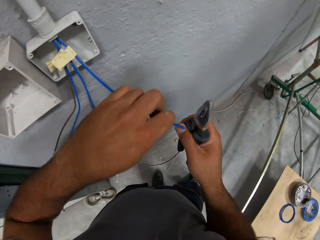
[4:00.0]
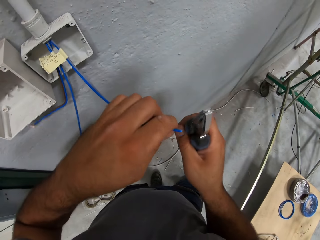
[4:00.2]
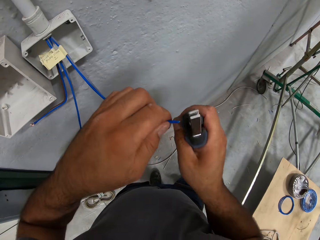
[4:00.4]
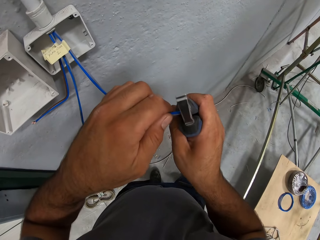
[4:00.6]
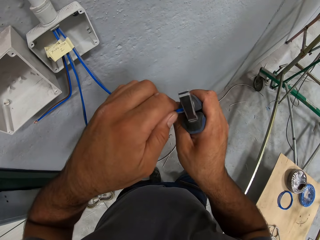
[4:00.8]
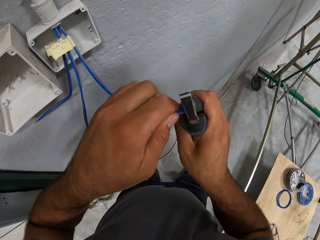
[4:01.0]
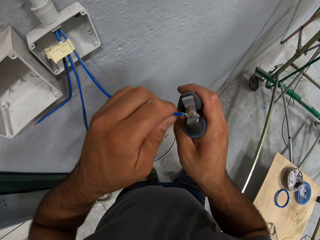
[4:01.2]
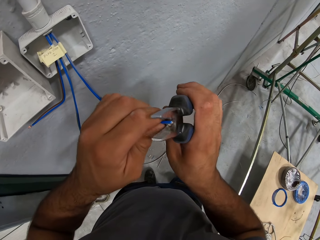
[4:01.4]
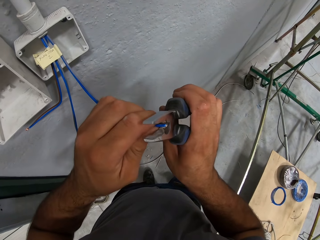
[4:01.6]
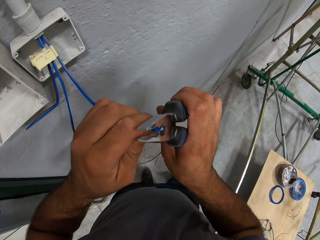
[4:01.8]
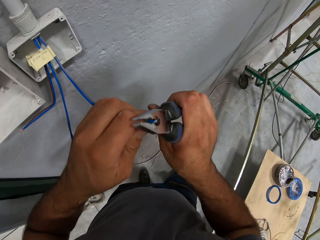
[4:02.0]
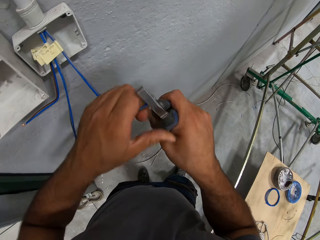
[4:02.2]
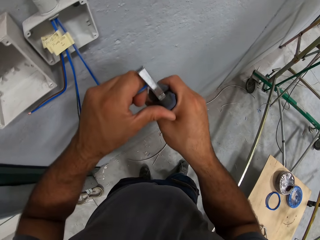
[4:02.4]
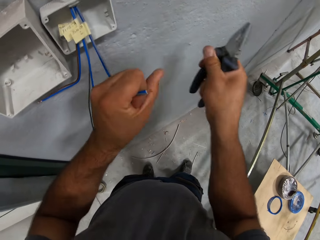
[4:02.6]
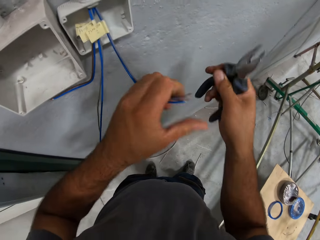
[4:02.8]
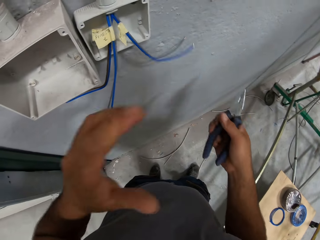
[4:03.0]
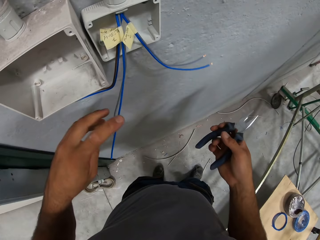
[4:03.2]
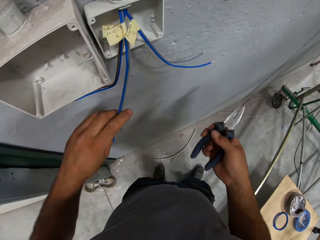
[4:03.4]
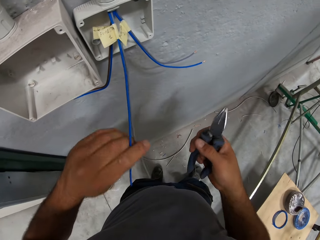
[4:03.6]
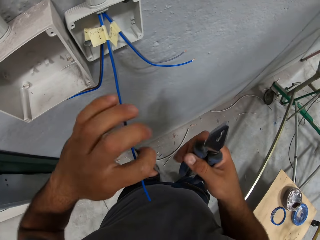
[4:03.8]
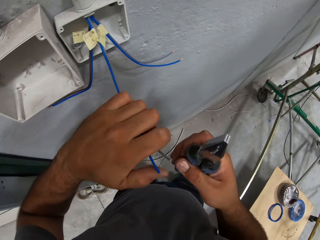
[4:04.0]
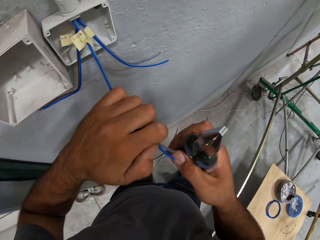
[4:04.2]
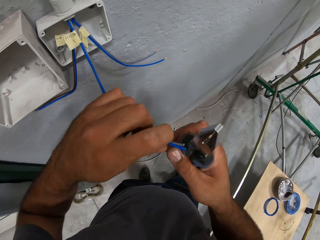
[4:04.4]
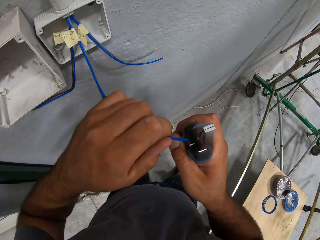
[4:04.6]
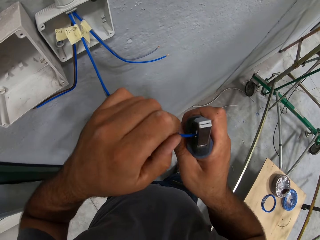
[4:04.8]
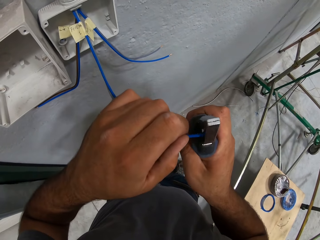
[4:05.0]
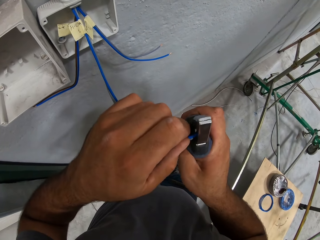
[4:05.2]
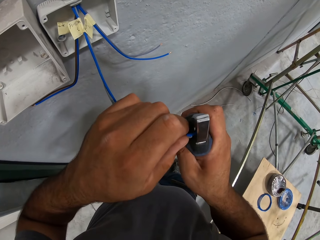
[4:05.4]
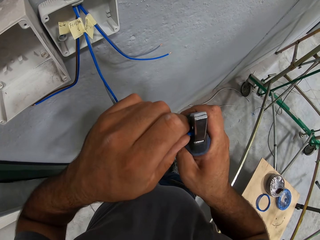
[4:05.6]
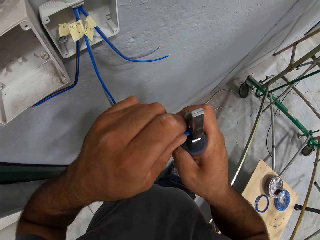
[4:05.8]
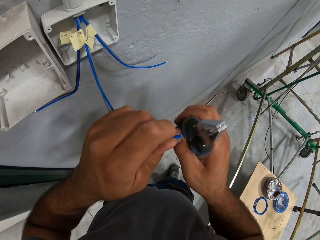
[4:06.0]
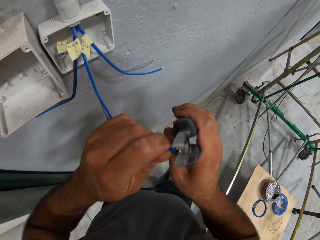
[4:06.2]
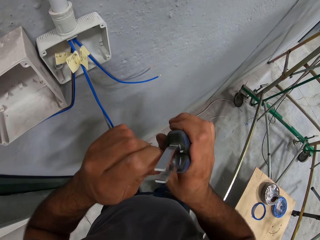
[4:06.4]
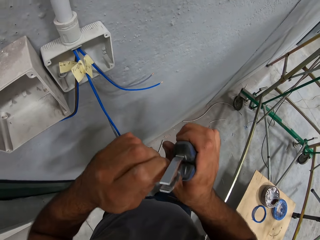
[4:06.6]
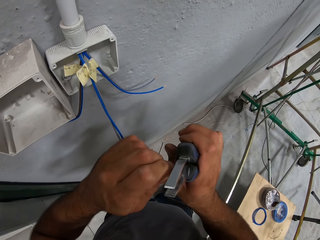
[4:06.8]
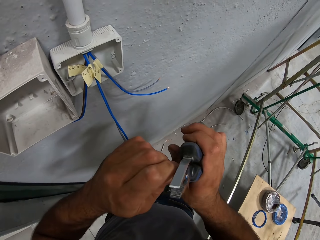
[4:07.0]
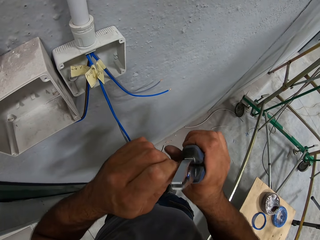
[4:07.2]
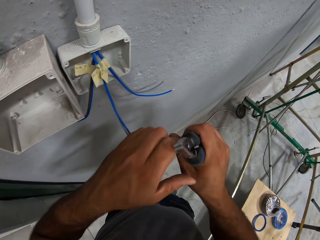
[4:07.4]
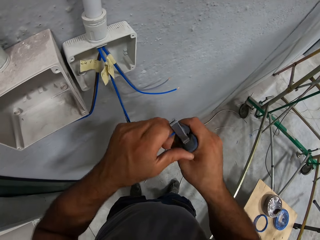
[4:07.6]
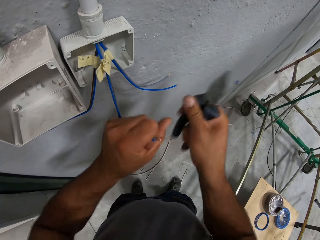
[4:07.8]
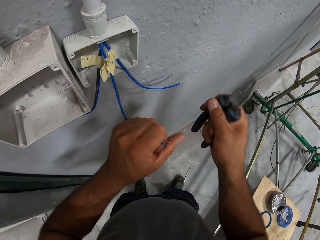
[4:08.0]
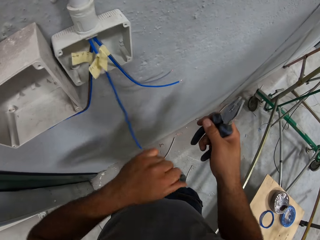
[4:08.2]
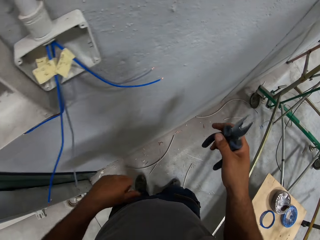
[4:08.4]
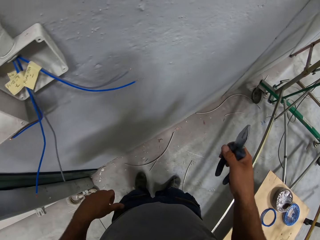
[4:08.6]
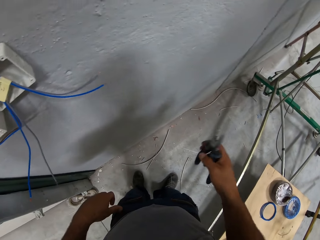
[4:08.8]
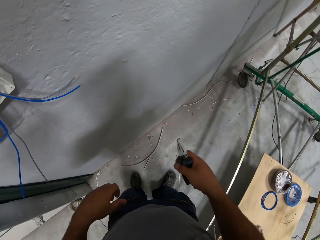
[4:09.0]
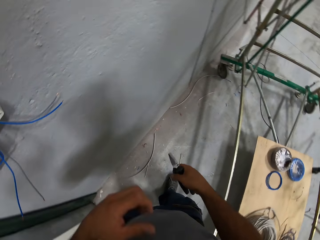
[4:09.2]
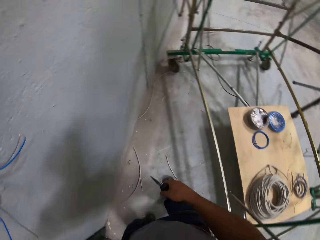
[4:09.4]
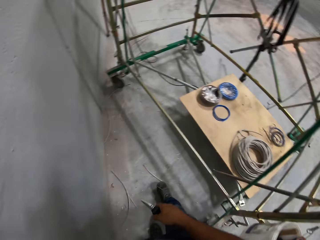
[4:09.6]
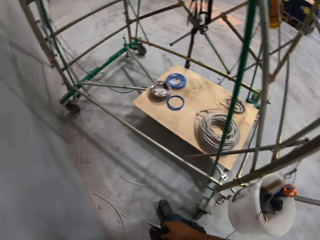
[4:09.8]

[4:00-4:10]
The camera wearer picks up another wire. He cuts the wire. He removes a cable cover edge with pliers. He picks up another wire. He holds the cables with his left hand. He removes a cable cover edge with the pliers. He cuts the wire. He removes a cable cover edge with the pliers.

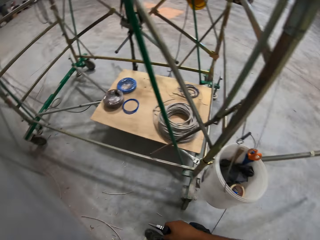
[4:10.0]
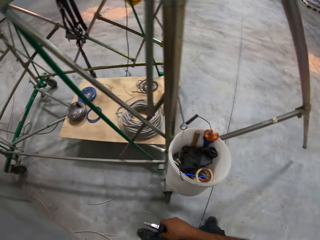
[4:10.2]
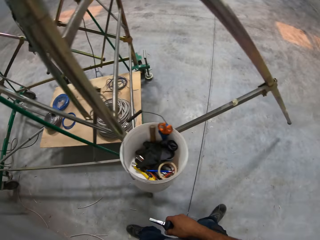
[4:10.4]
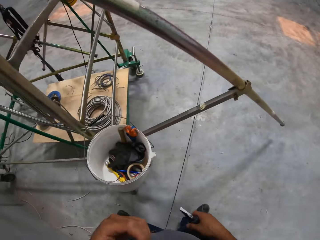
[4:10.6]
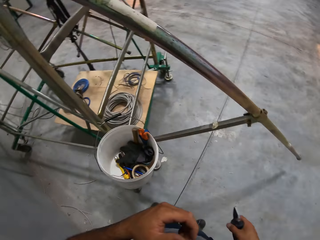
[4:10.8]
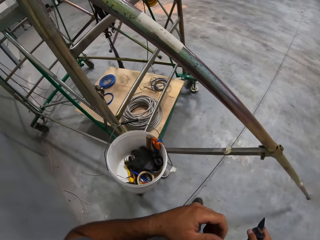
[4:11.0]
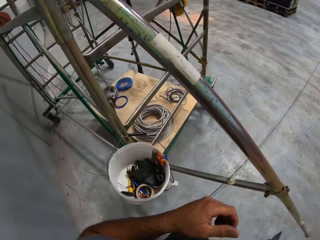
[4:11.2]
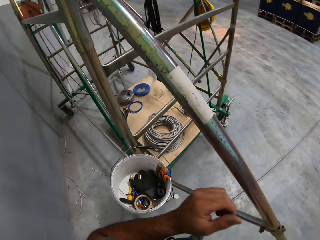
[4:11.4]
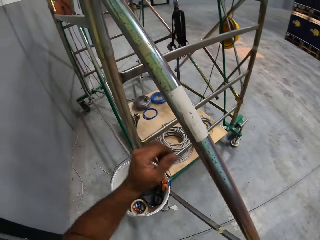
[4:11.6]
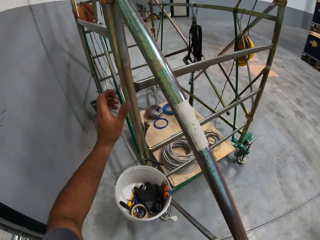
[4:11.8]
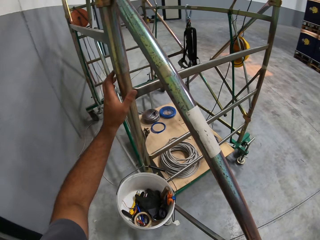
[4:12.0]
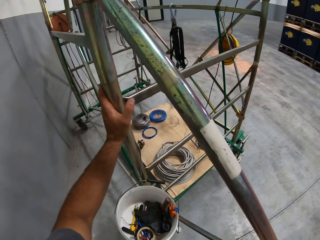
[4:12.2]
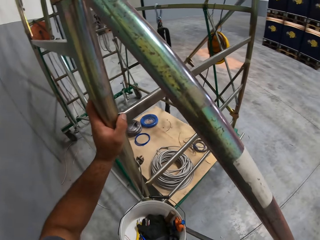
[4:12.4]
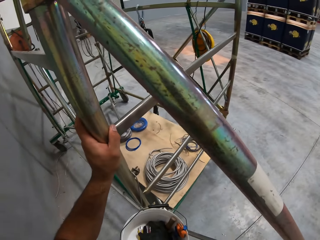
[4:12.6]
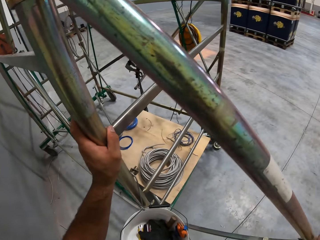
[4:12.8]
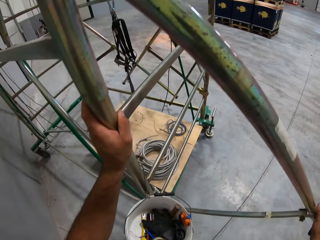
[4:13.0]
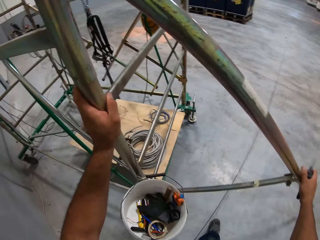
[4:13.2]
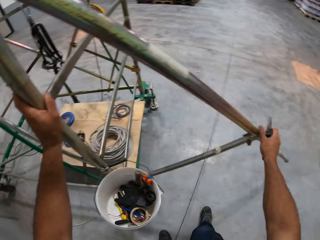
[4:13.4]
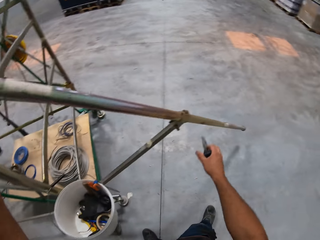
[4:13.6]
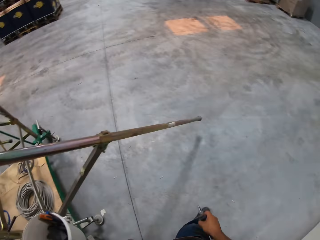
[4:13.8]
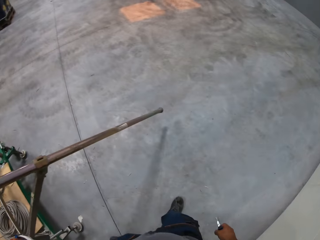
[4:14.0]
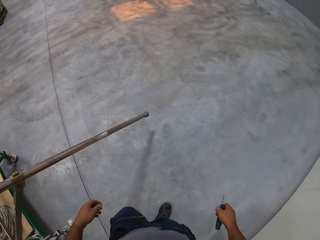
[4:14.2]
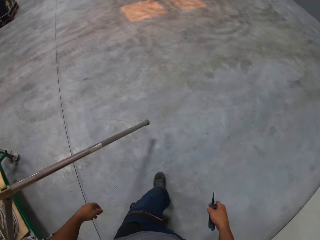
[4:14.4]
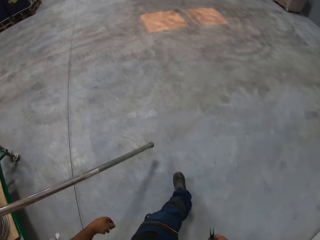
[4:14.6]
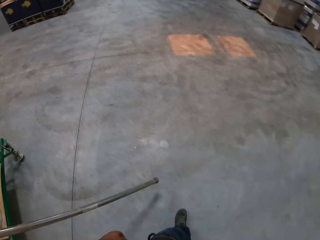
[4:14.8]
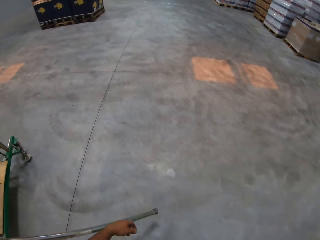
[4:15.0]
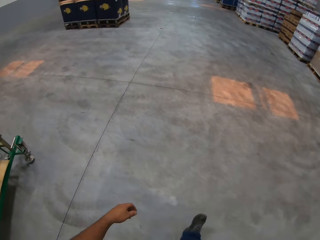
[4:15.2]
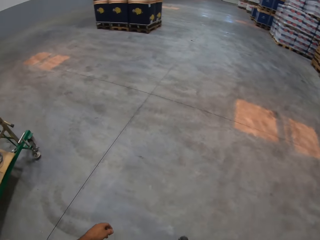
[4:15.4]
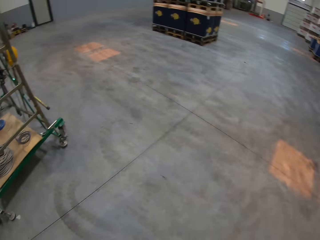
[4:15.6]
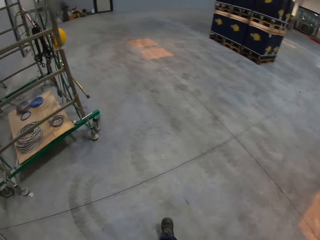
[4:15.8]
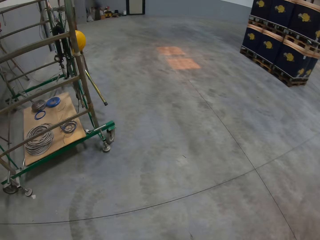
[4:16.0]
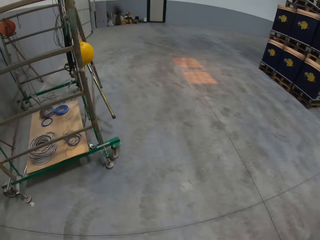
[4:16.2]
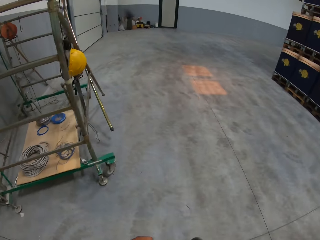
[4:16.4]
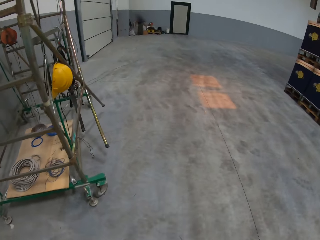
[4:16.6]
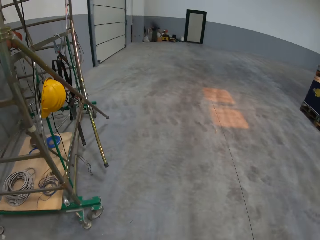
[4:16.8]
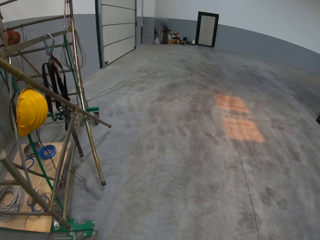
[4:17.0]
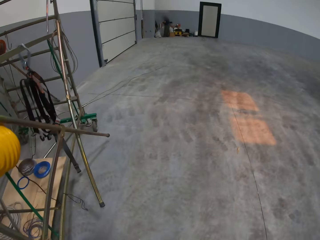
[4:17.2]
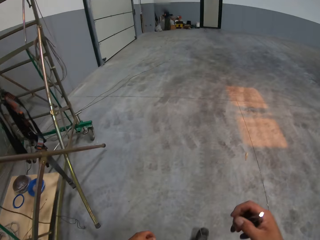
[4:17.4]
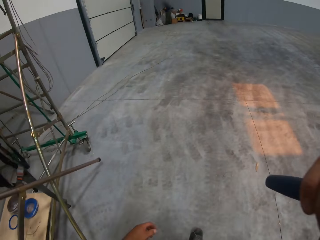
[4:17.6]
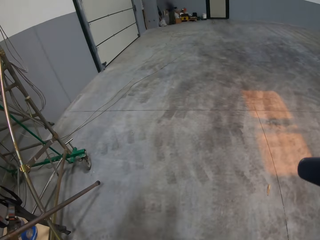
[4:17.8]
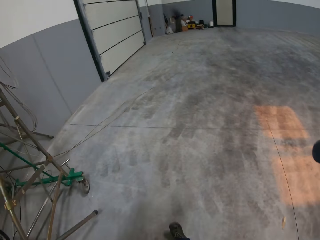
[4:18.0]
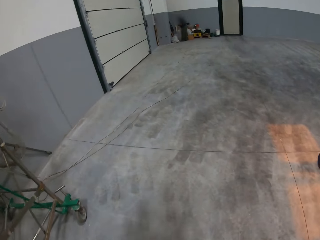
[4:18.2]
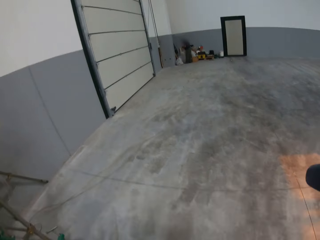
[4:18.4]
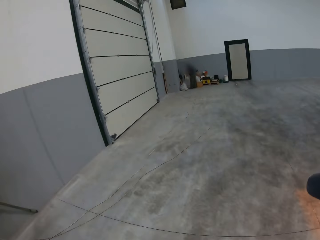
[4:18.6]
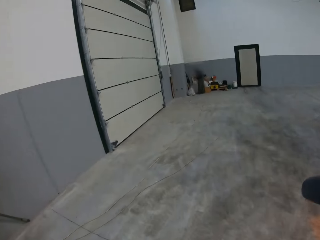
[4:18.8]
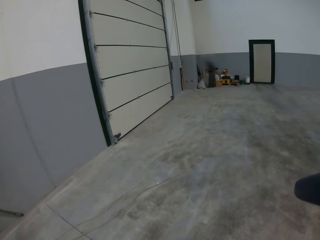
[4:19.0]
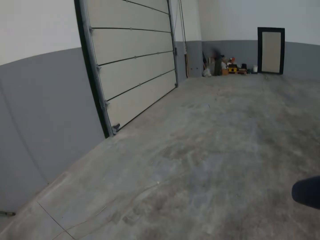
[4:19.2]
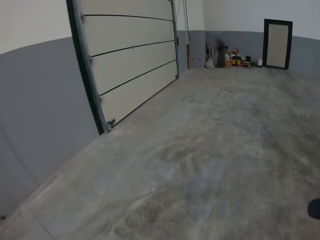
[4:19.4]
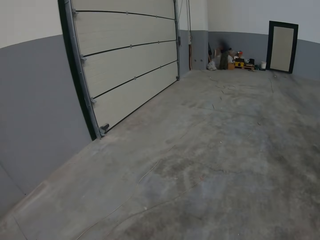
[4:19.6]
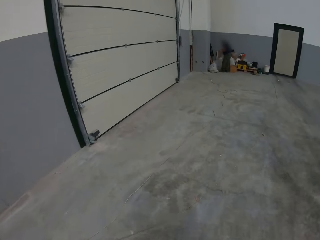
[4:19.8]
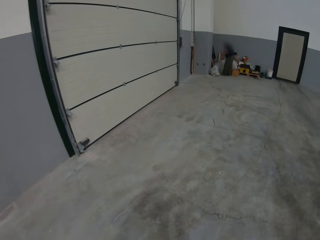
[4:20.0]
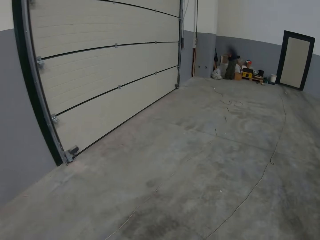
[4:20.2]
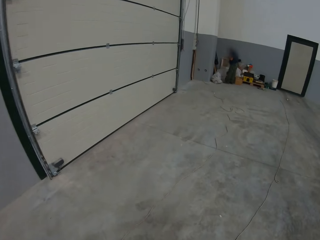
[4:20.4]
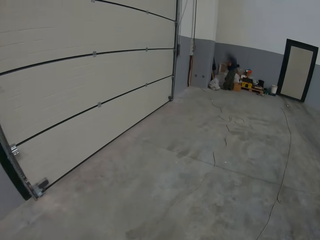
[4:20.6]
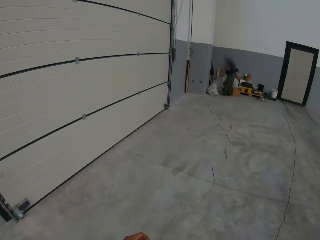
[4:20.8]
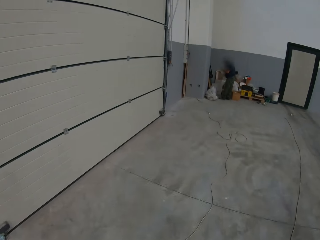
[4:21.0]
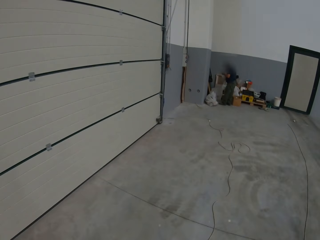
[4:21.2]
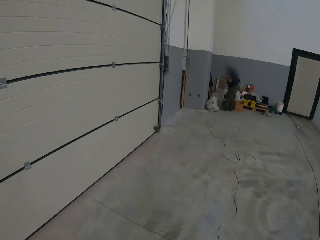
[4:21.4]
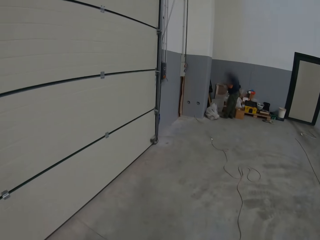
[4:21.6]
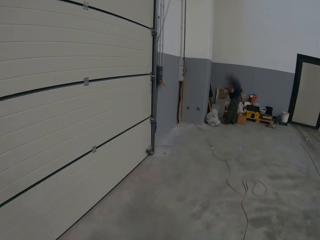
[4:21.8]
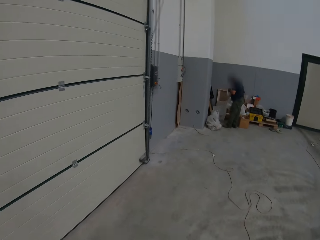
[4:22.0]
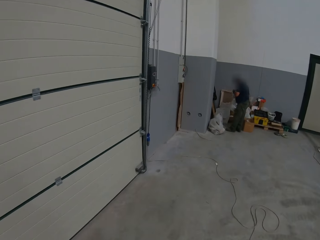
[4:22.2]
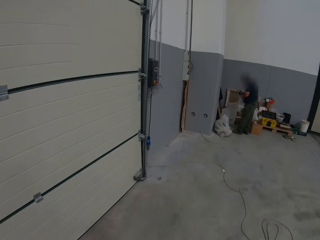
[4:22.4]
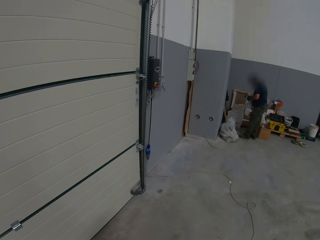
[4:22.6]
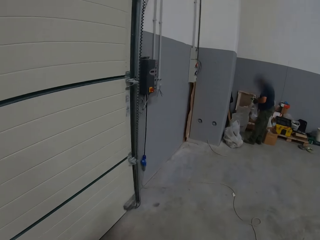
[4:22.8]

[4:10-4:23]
The camera wearer walks around the room. He holds a construction stand base with his left hand. He holds the construction stand base with both hands. He walks around the construction stand. He moves his right hand. He walks around the room.
